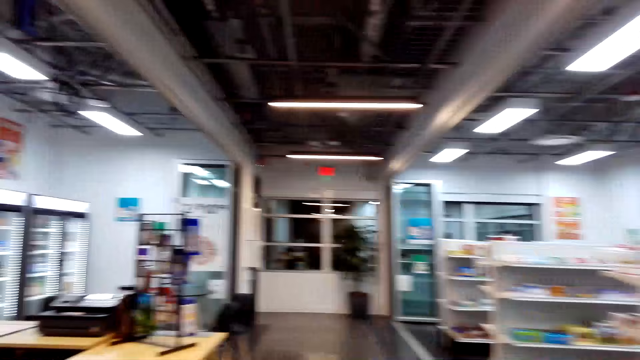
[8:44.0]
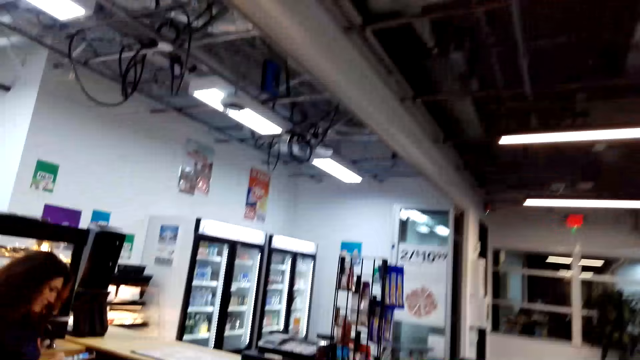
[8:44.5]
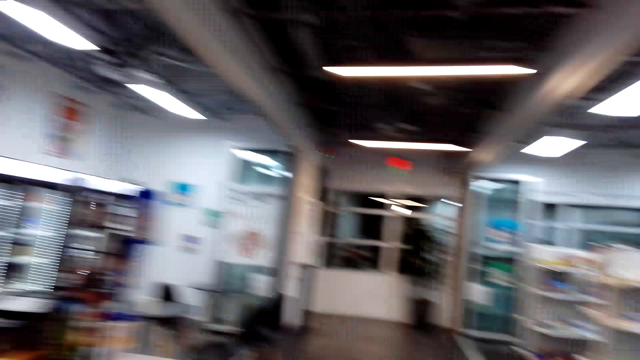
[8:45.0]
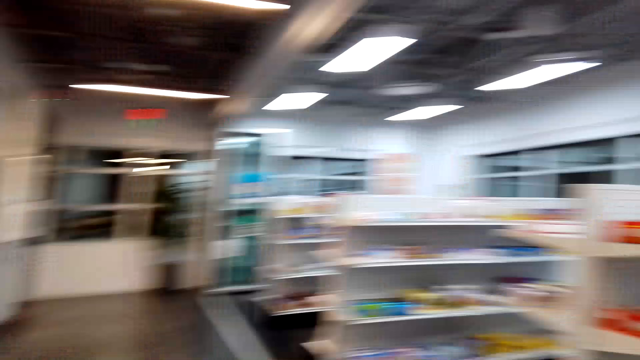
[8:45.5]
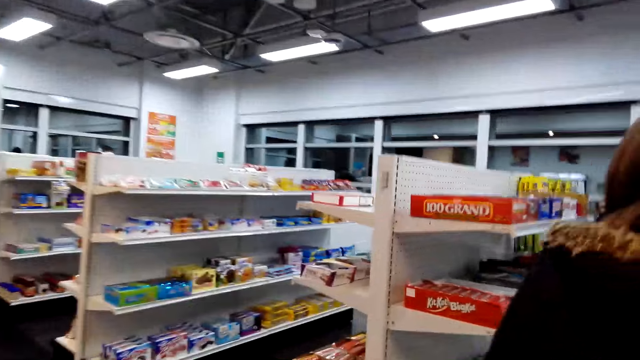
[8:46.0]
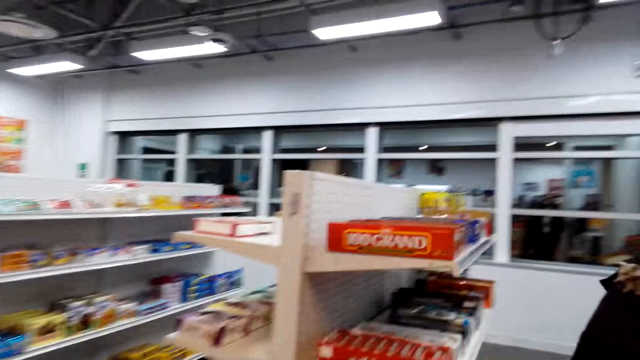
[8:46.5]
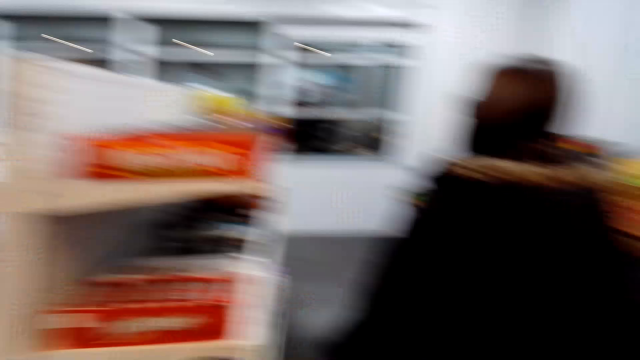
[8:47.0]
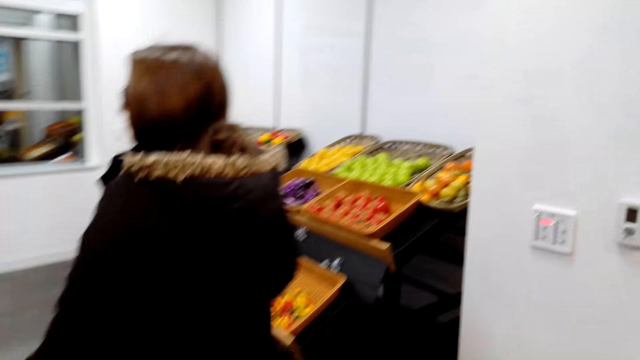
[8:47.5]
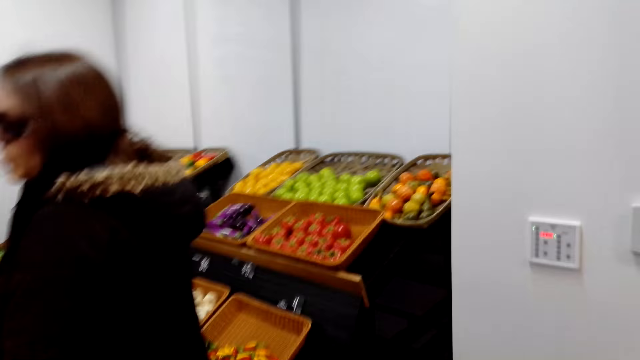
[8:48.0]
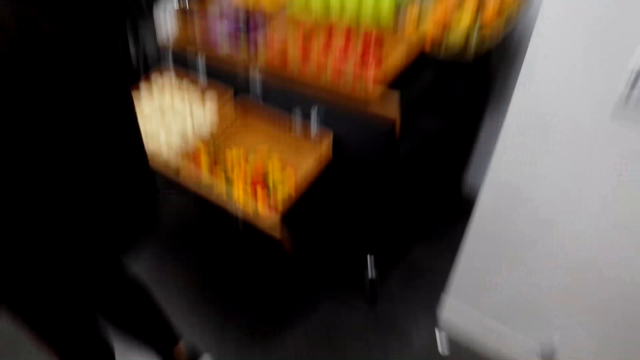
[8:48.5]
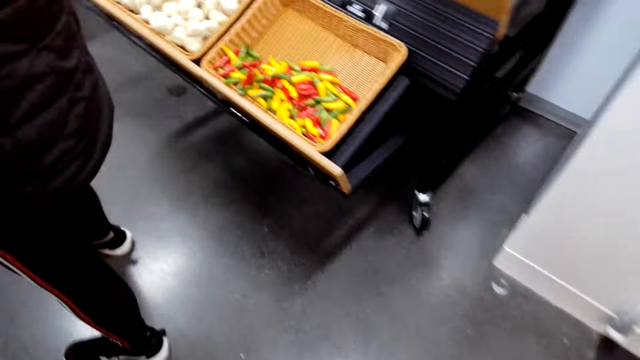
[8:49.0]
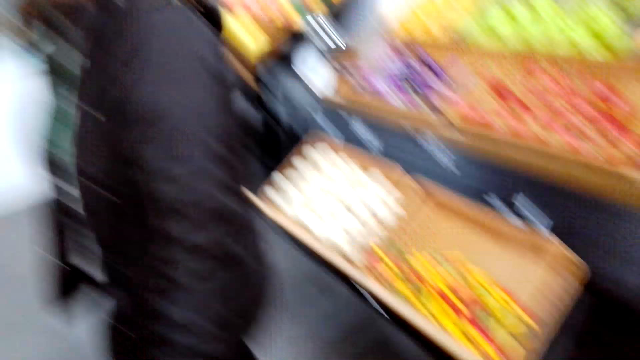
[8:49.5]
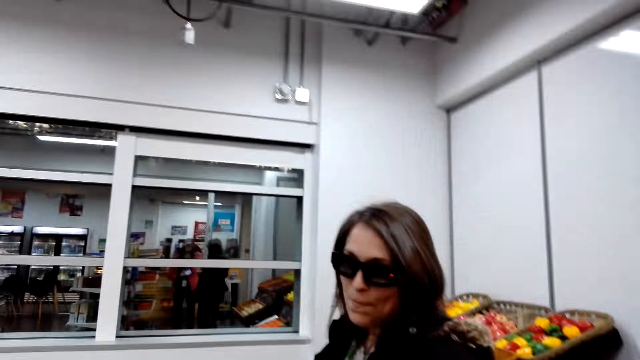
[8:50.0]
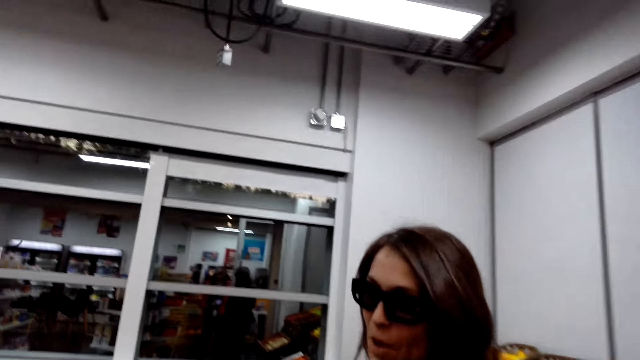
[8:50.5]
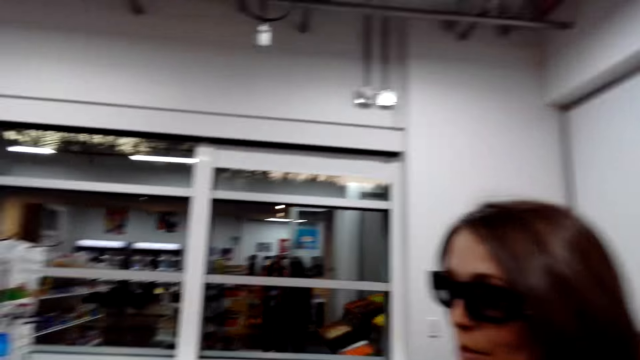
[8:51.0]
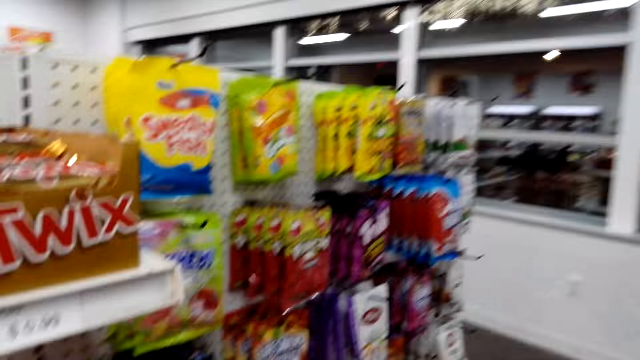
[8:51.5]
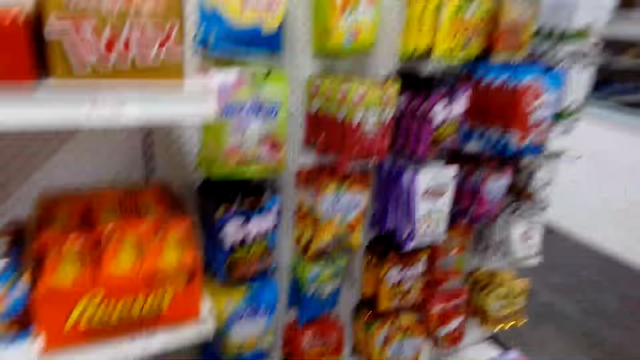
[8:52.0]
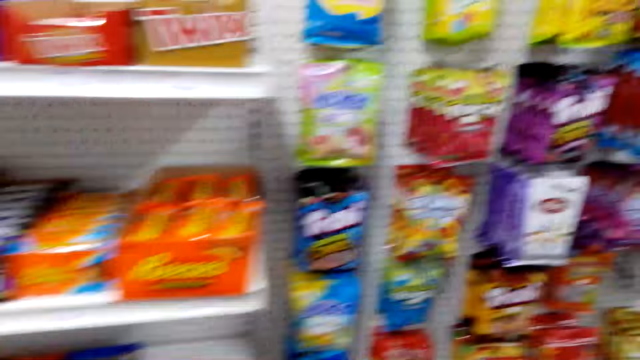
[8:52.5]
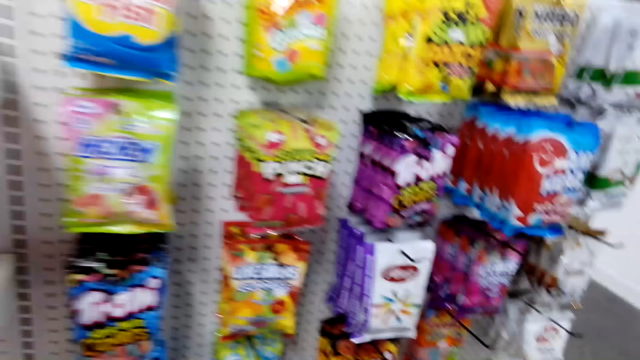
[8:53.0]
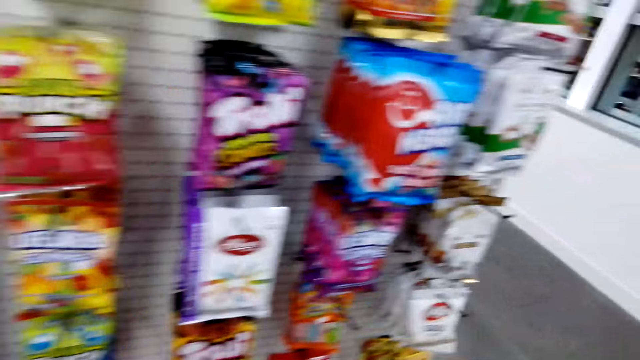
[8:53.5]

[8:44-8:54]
The camera wearer looks at a lady. They converse with the lady. They look at the shelves.

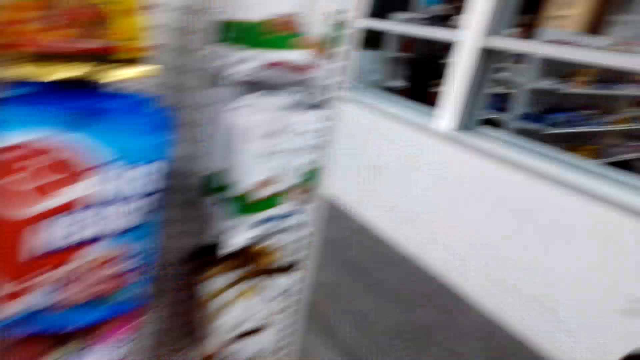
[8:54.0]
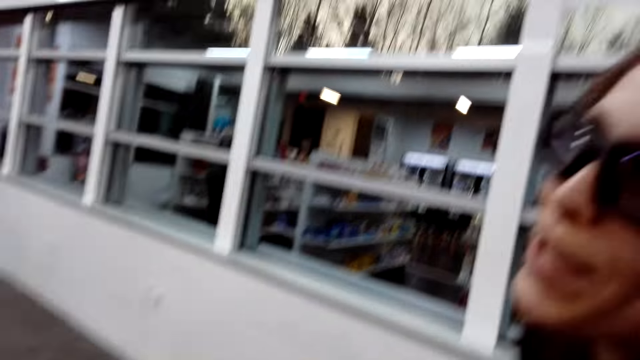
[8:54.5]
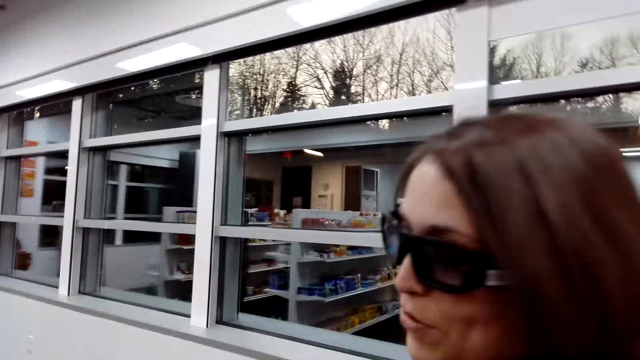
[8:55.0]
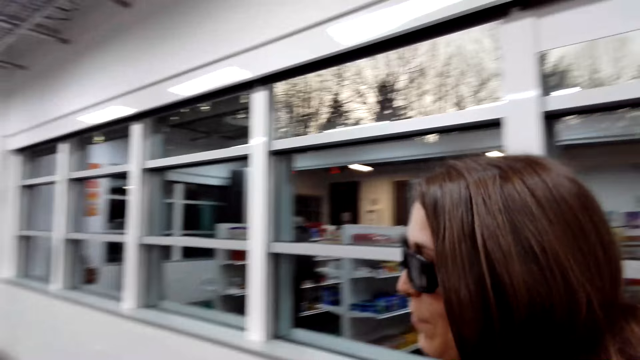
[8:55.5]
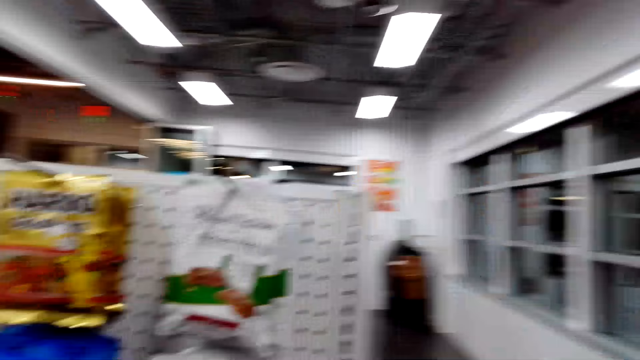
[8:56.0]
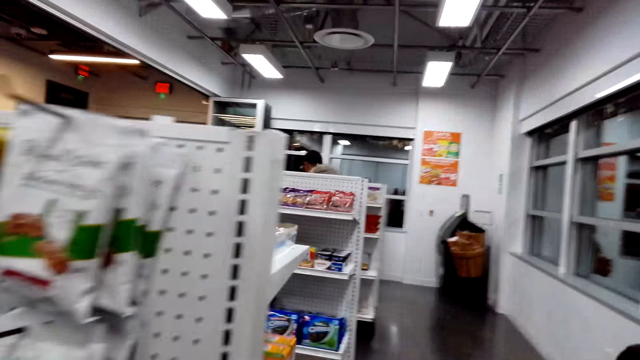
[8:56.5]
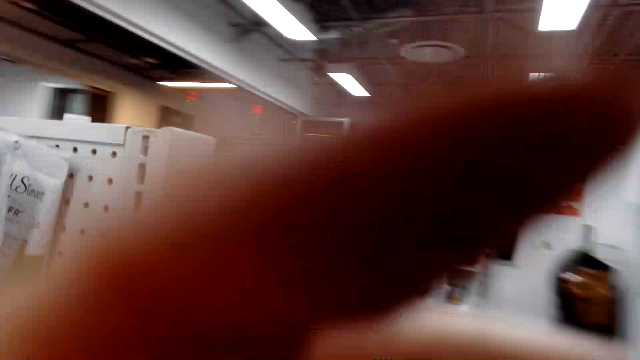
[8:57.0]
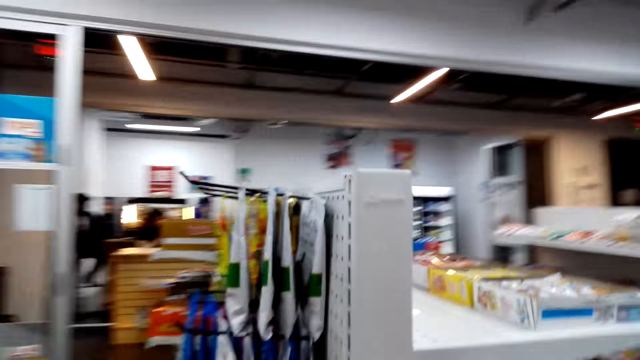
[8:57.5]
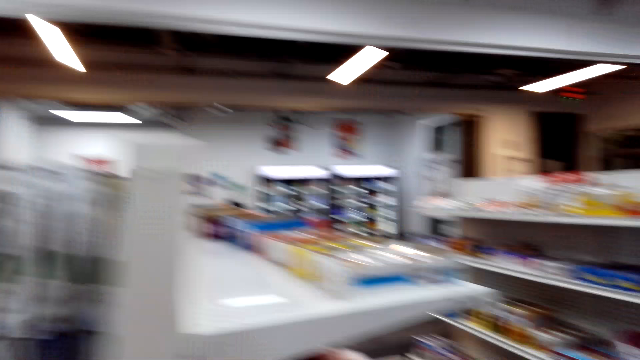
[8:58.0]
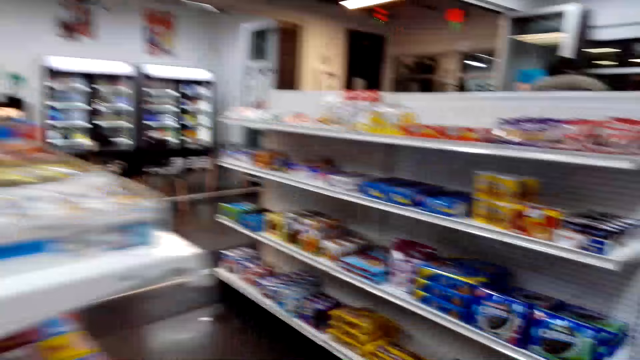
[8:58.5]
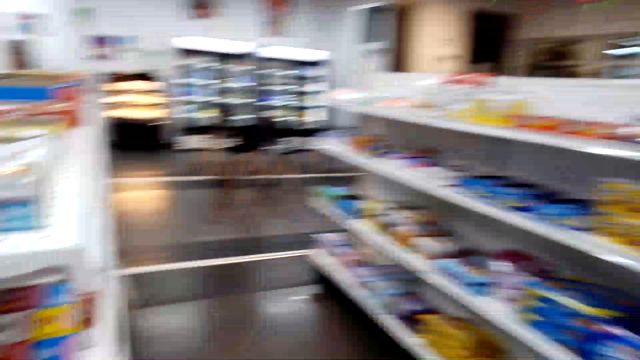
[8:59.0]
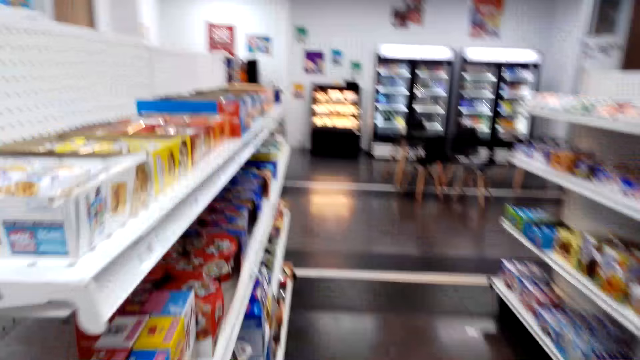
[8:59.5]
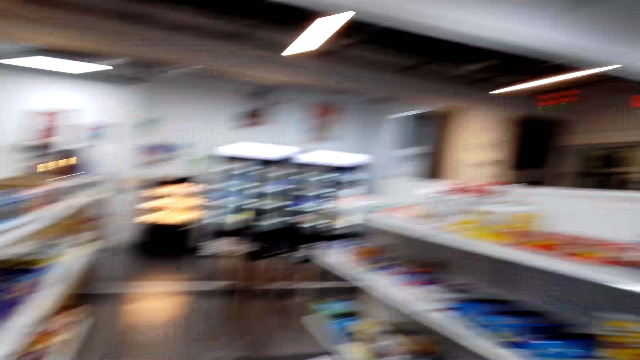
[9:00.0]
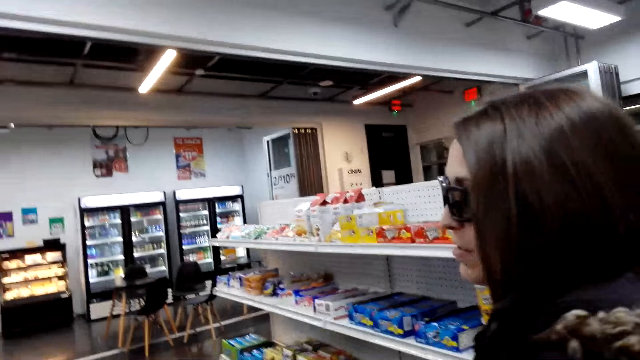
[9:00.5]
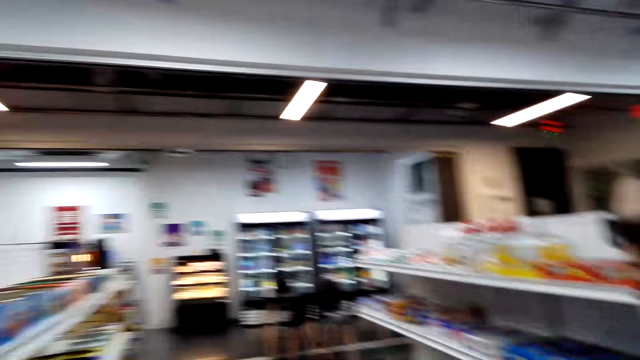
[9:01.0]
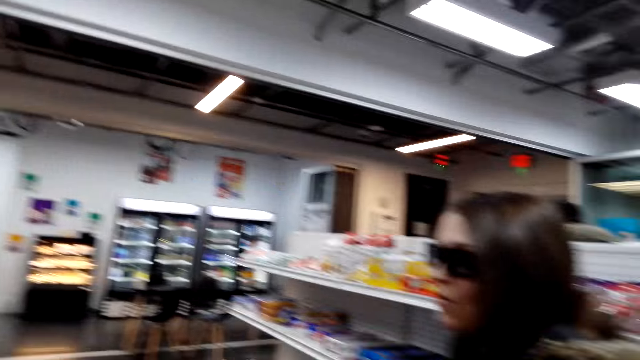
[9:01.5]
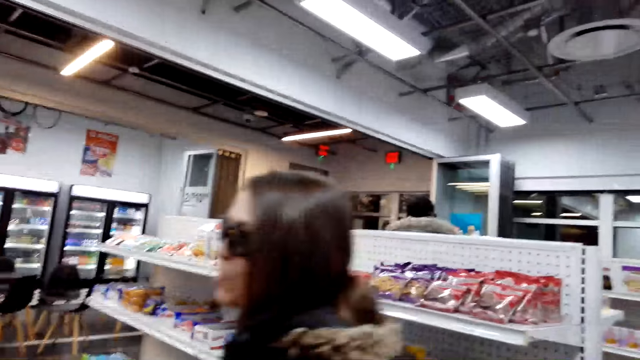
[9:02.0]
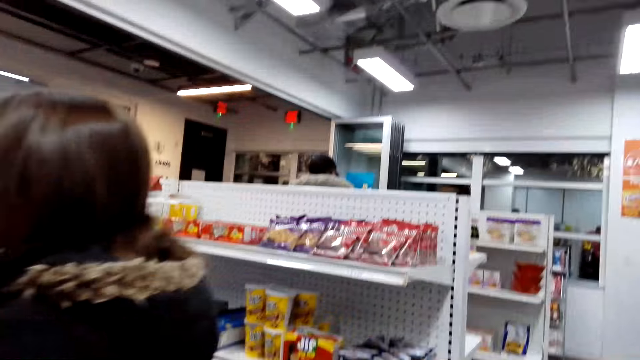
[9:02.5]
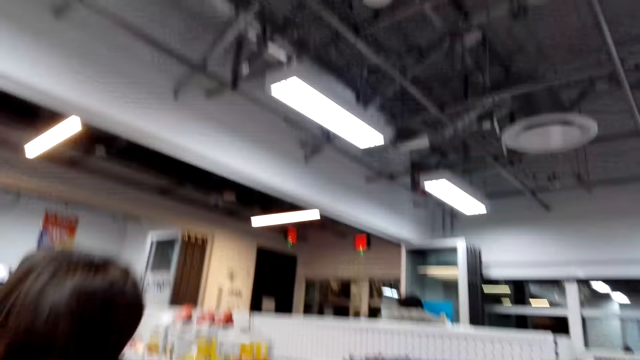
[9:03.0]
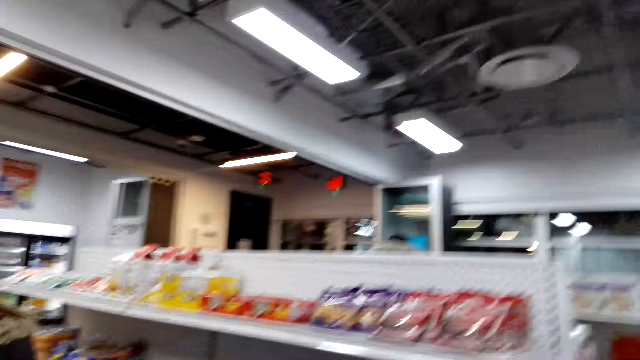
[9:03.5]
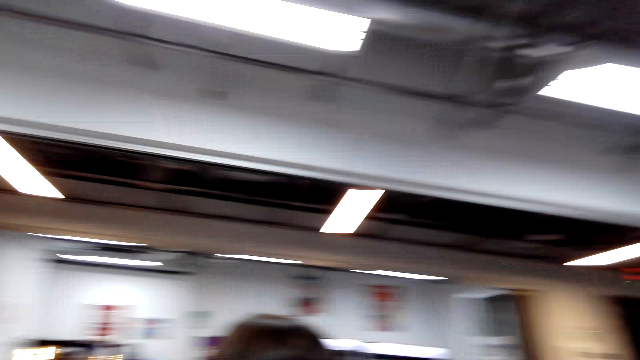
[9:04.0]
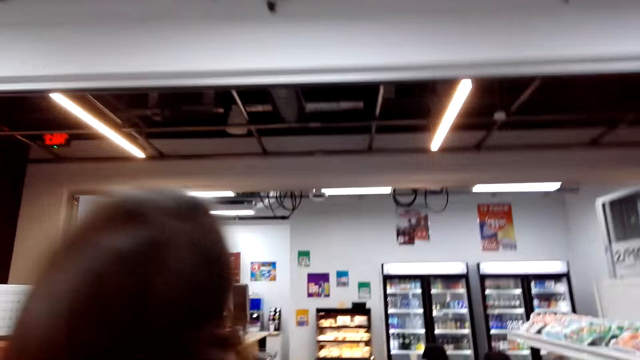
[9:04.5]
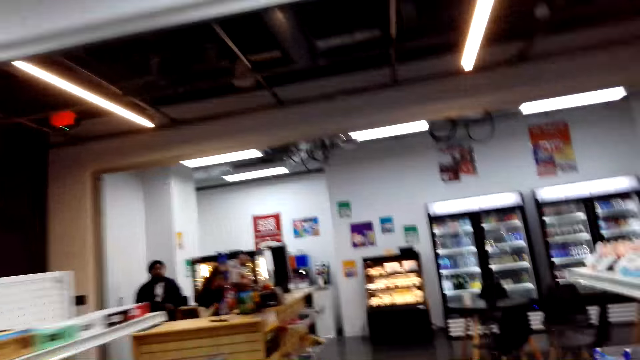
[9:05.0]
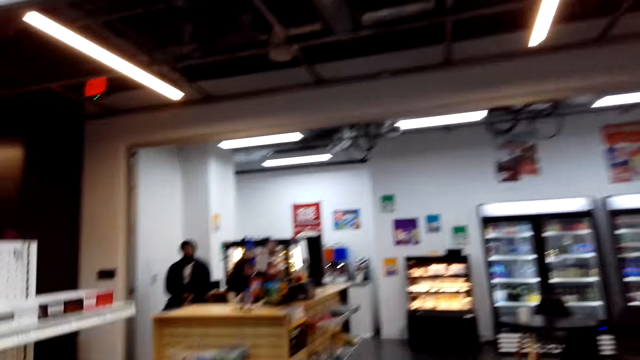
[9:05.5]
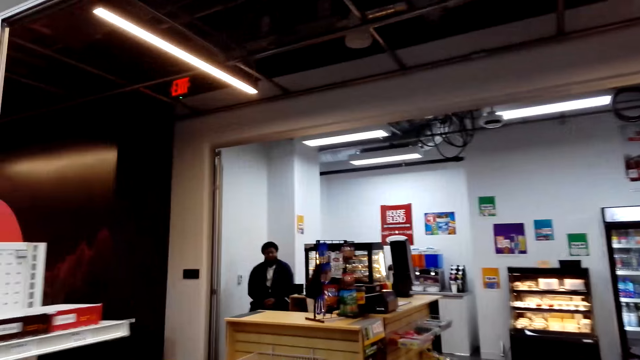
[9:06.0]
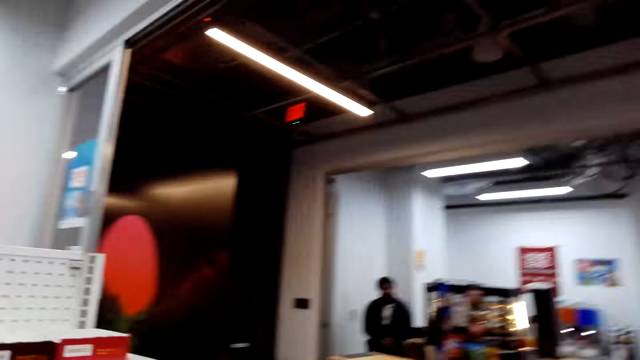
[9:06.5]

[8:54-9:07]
The camera wearer talks to a lady. The camera wearer and the lady walk around the grocery store. The lady talks. The camera wearer looks at the shelves. They converse with the lady.
